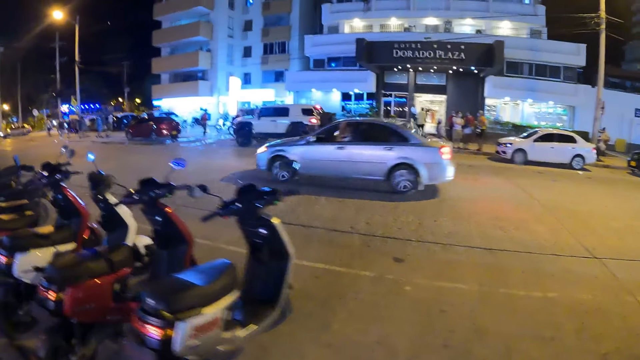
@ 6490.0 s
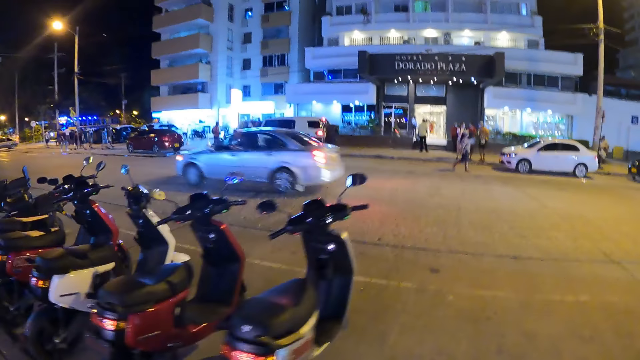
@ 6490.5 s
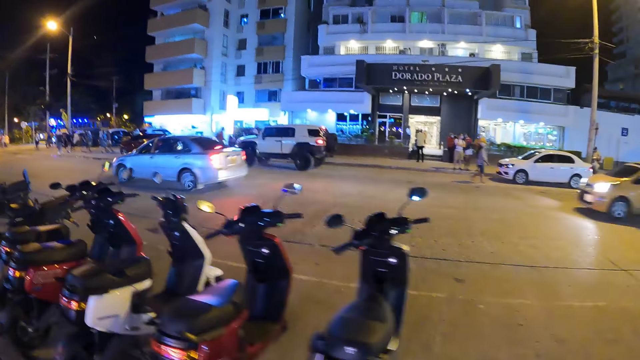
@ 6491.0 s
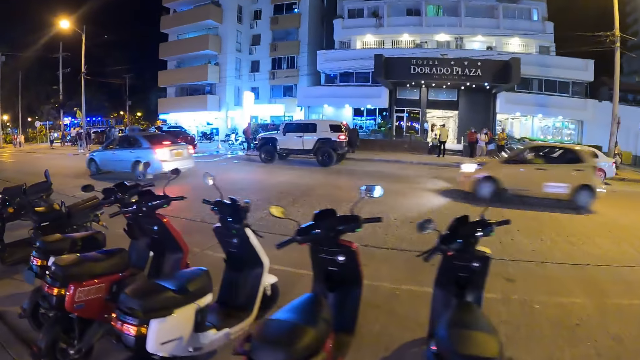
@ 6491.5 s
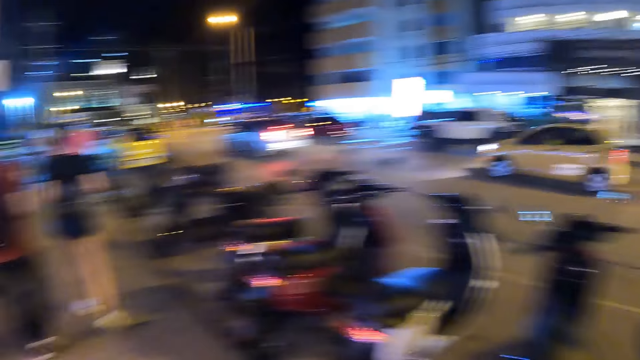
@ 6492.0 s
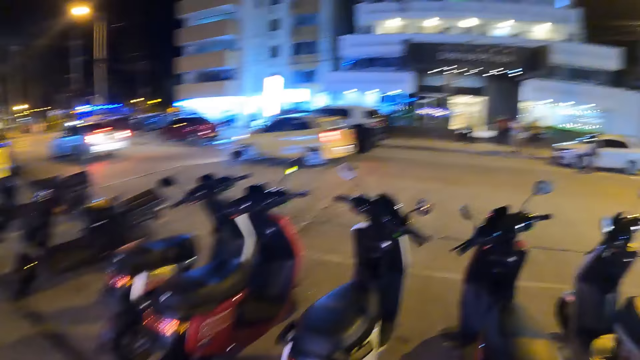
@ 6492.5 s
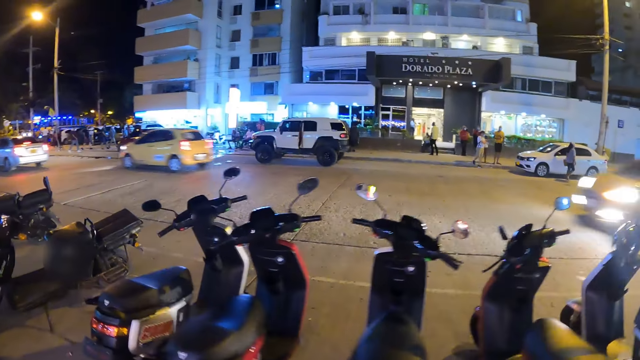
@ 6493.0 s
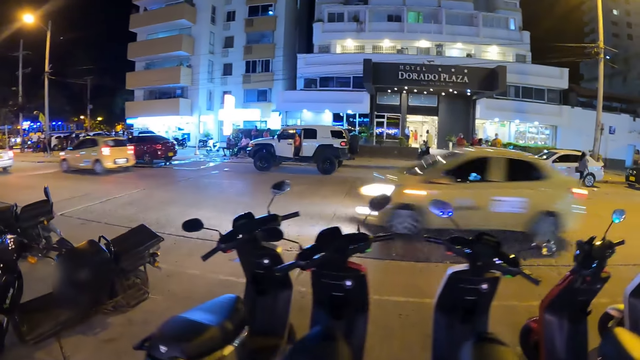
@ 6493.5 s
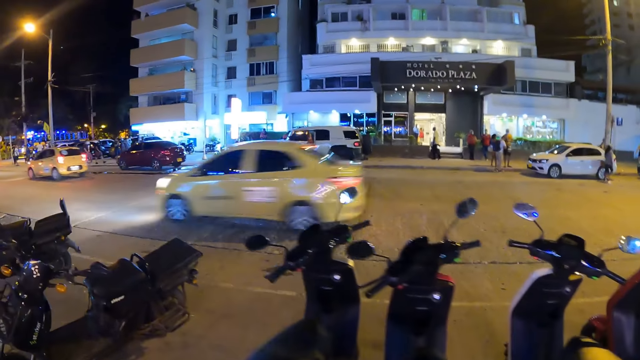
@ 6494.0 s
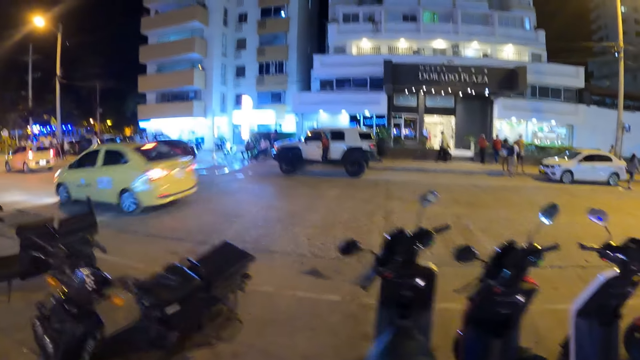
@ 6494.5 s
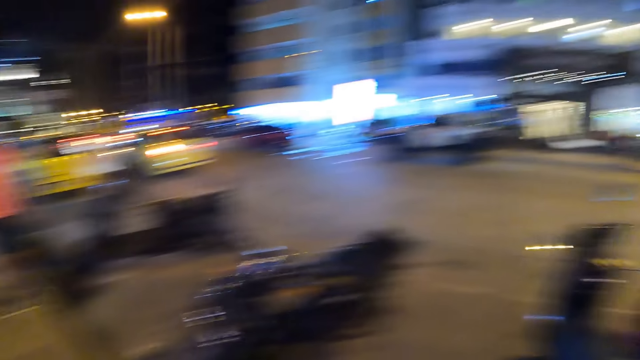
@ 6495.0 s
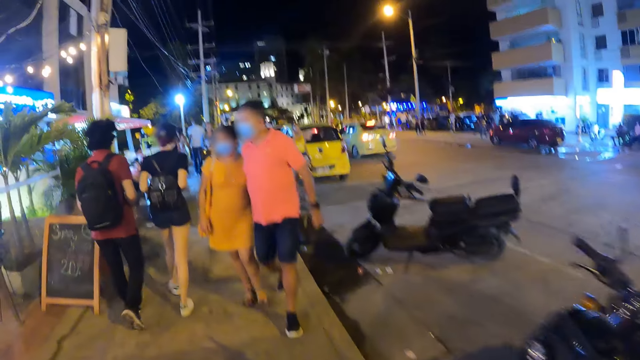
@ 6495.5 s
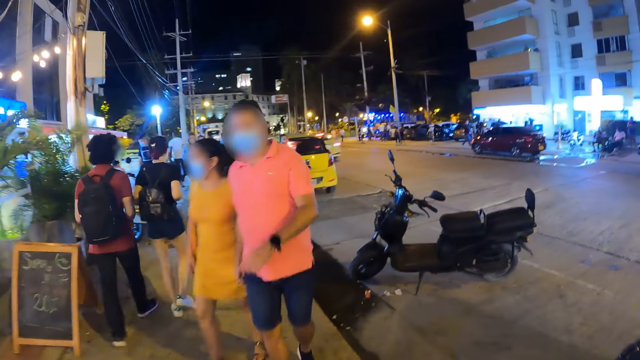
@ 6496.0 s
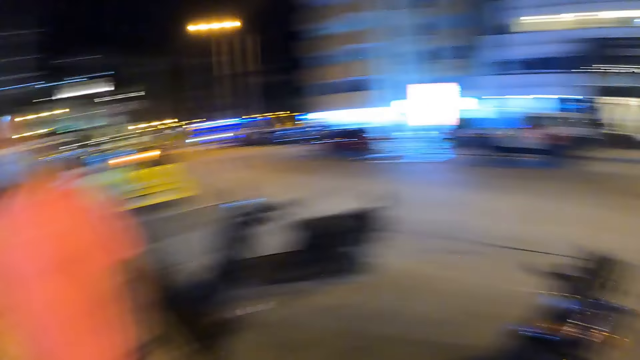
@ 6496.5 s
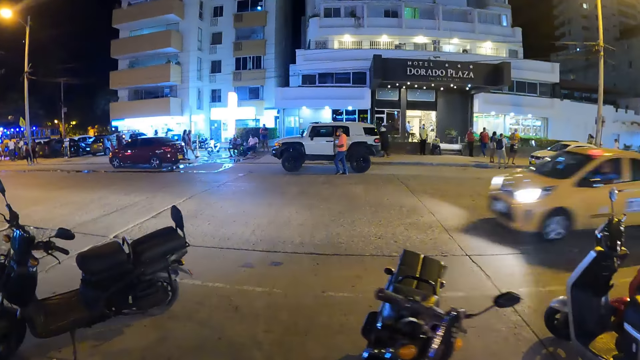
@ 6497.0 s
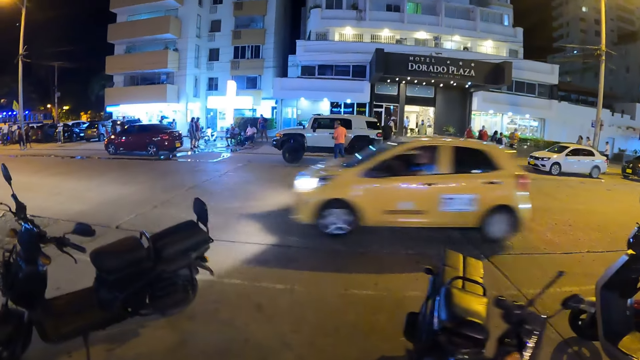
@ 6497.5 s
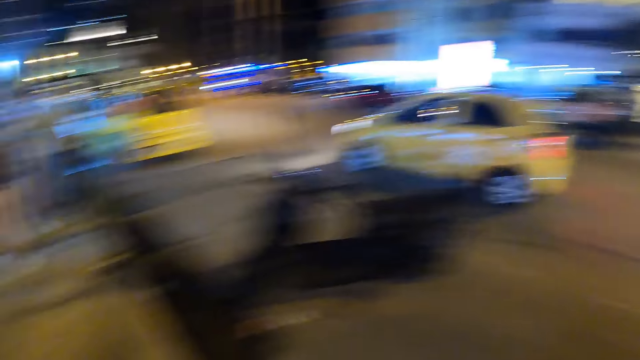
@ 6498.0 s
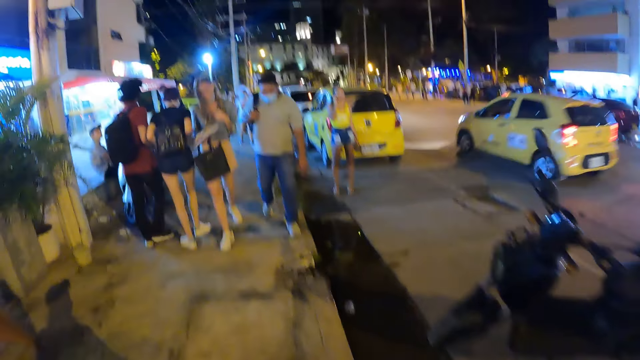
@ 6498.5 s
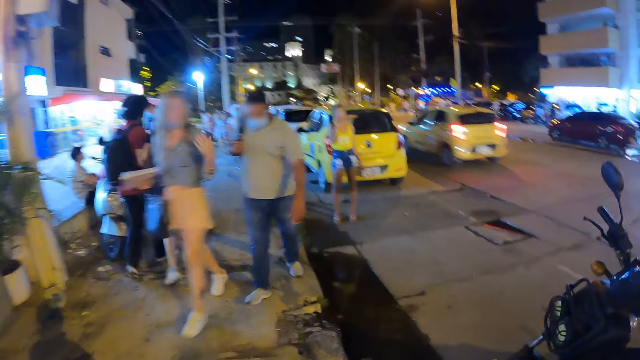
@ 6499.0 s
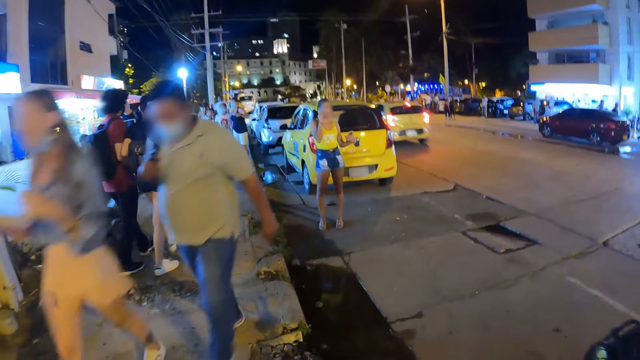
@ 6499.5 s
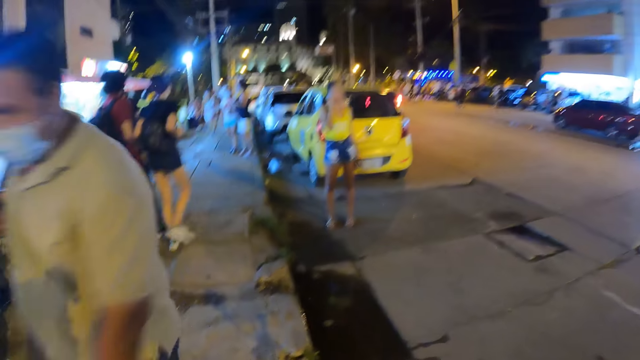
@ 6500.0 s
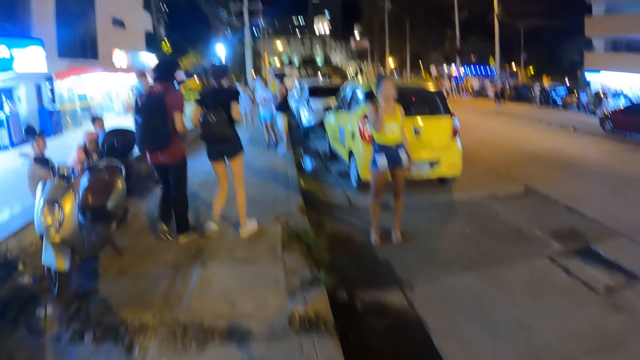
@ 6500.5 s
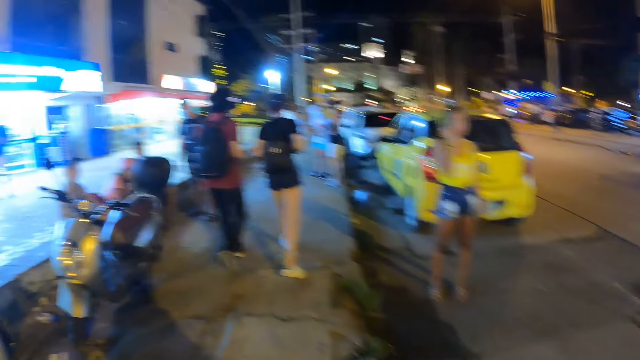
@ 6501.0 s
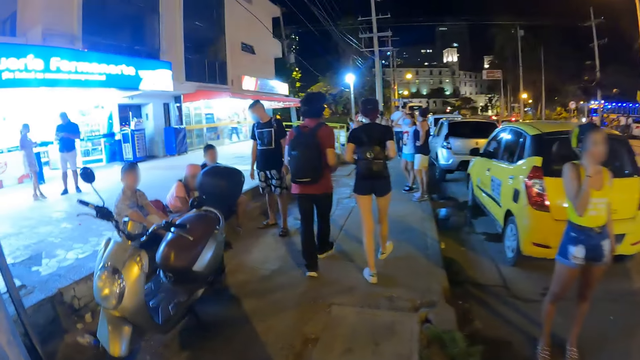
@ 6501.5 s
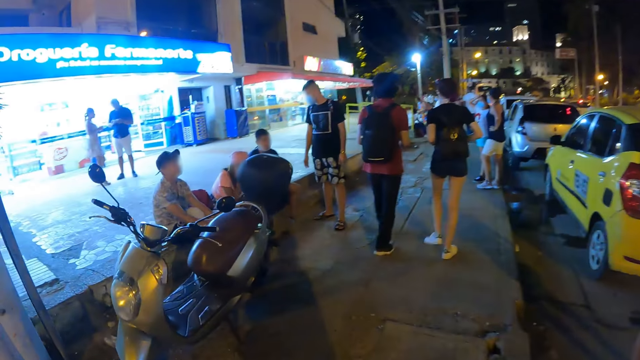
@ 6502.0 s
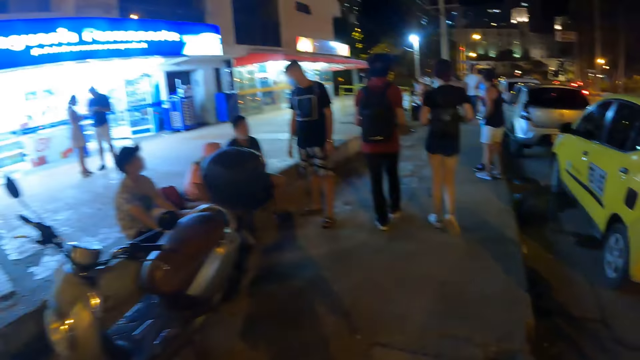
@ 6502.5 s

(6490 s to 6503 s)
The camera wearer walks along the road. They stare around. They walk along the road.

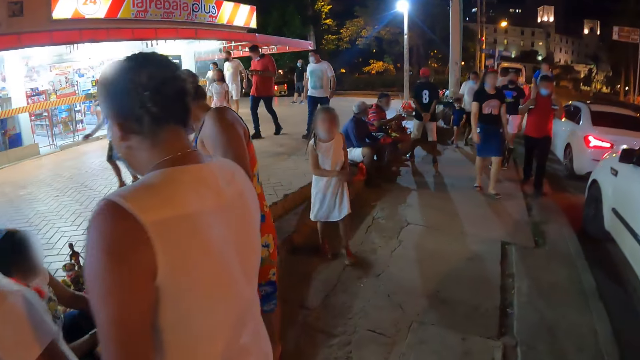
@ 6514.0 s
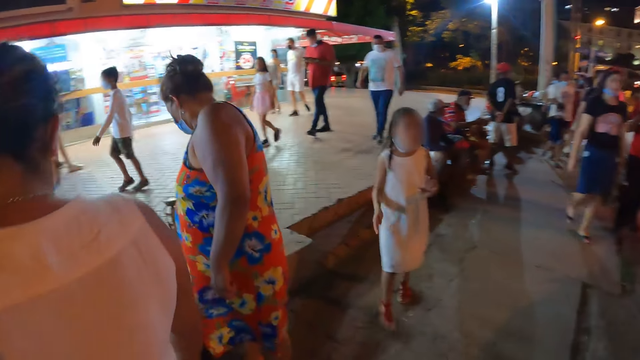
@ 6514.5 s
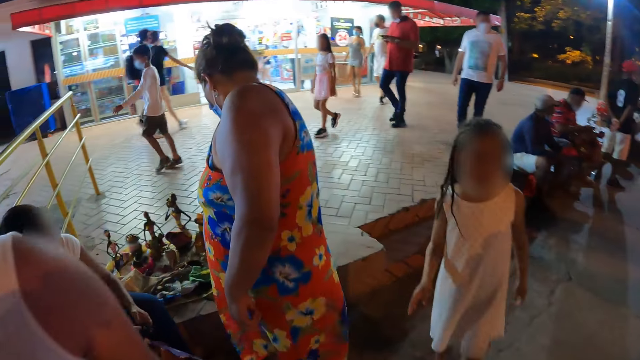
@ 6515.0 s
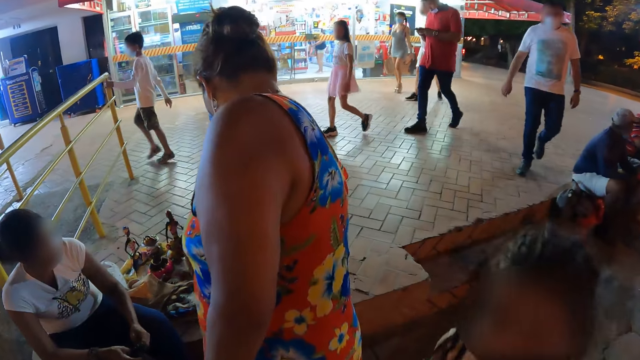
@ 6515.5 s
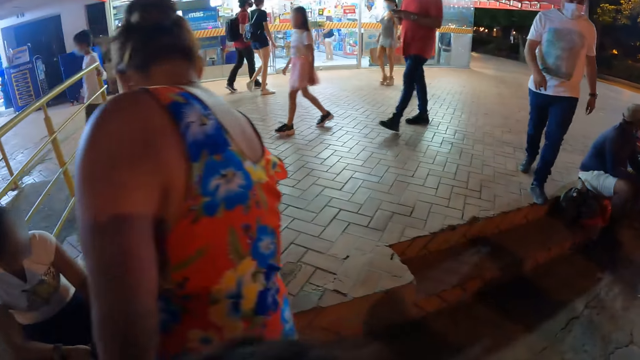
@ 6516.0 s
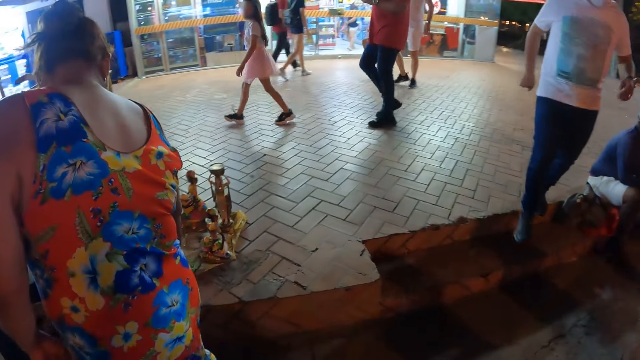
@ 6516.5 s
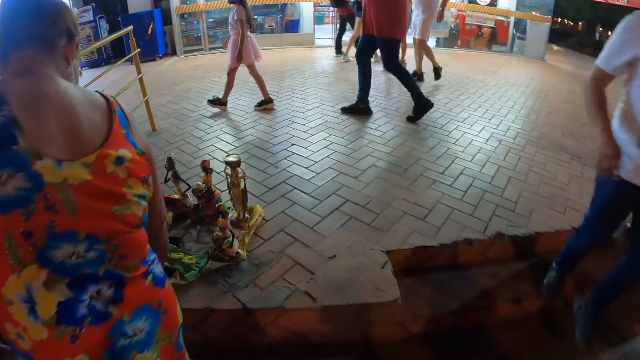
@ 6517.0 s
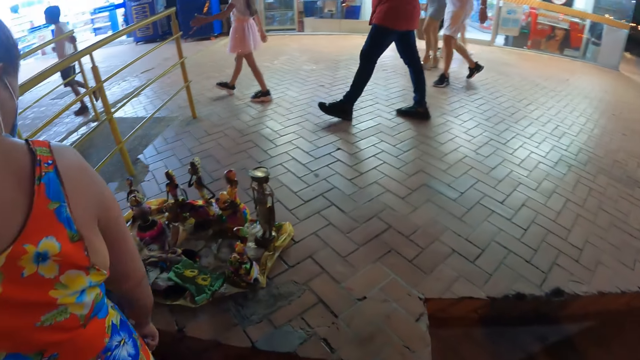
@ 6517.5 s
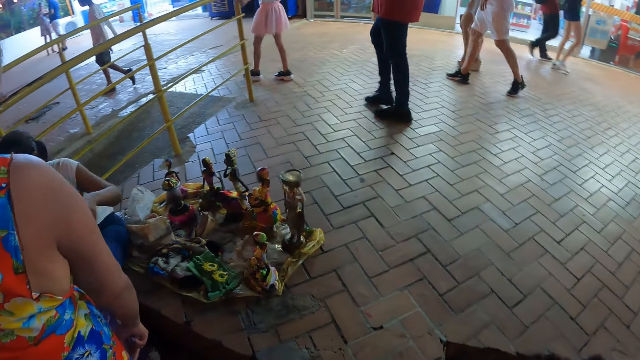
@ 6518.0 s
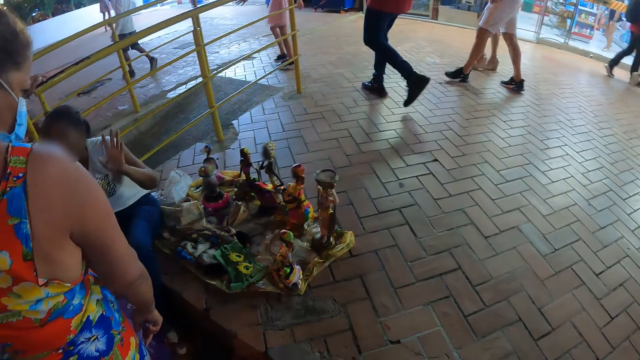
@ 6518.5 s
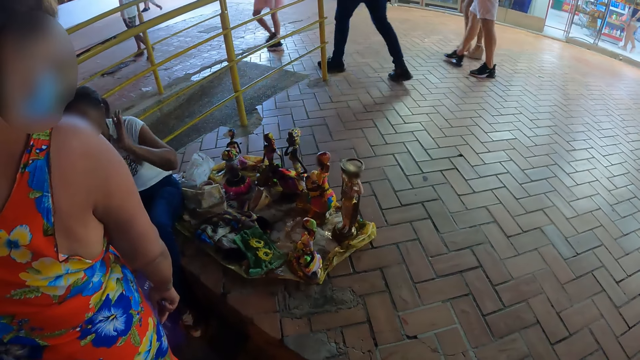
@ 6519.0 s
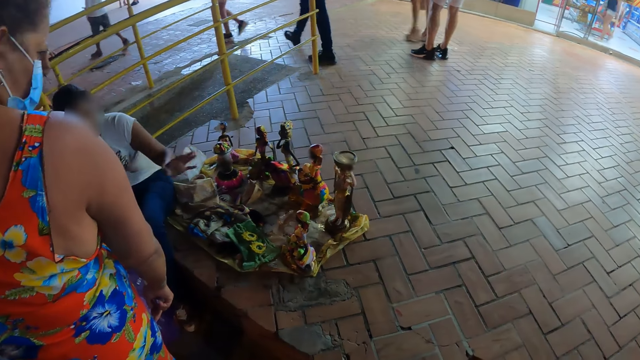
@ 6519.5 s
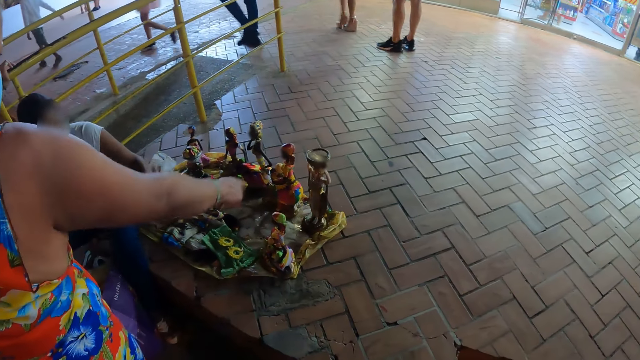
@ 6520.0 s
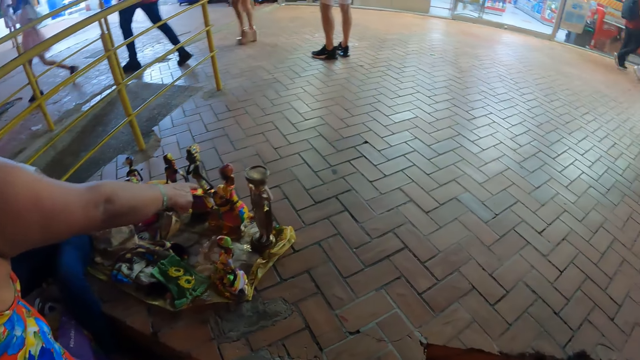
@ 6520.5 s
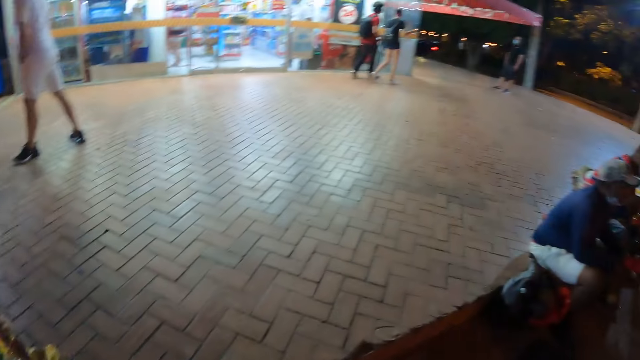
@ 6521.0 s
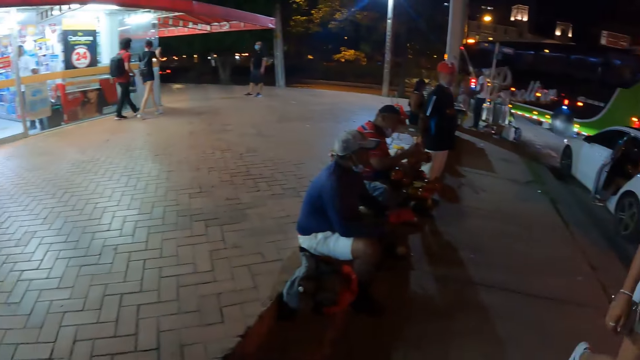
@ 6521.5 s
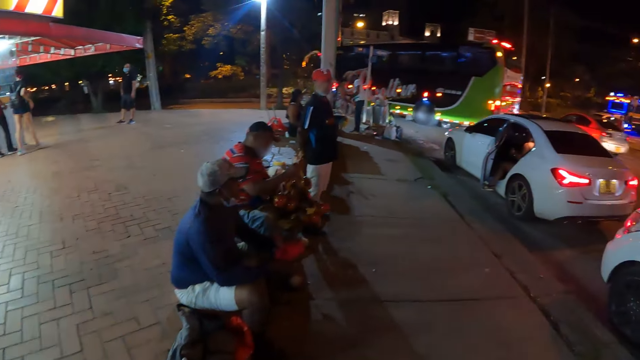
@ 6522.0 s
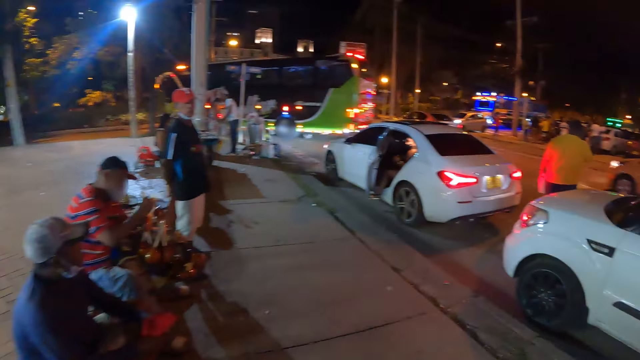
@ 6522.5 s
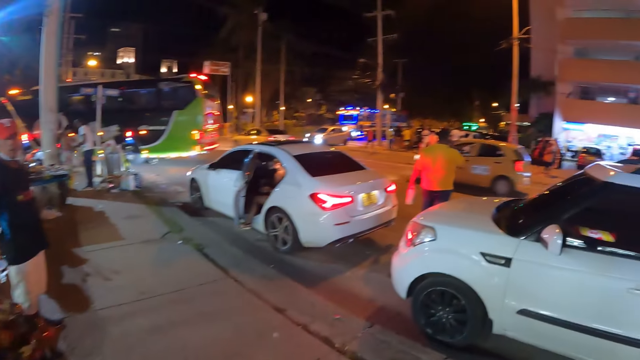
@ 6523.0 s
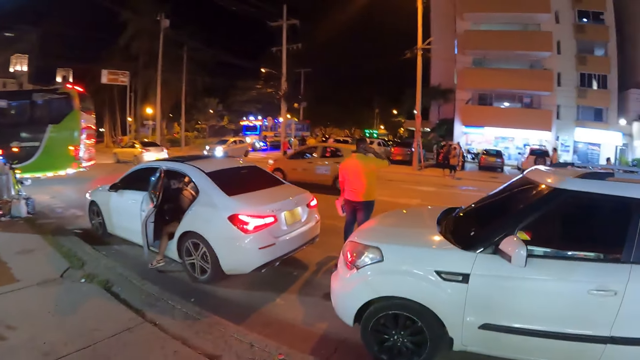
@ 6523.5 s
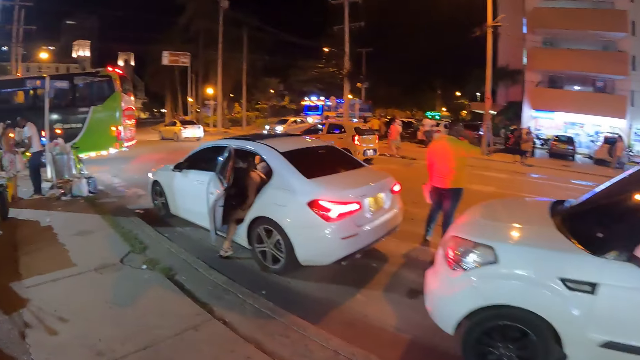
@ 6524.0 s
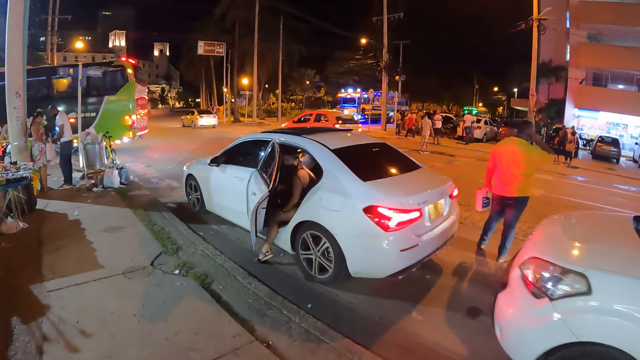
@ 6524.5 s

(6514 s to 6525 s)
The camera wearer checks out toys by the sidewalk. They stare around. They walk along the road.
